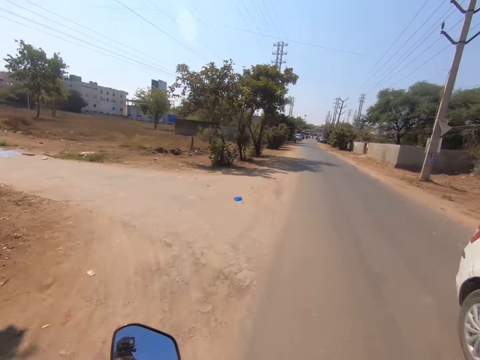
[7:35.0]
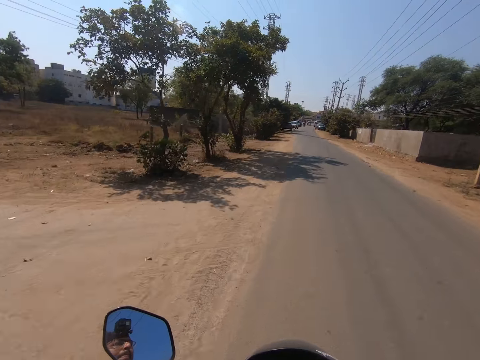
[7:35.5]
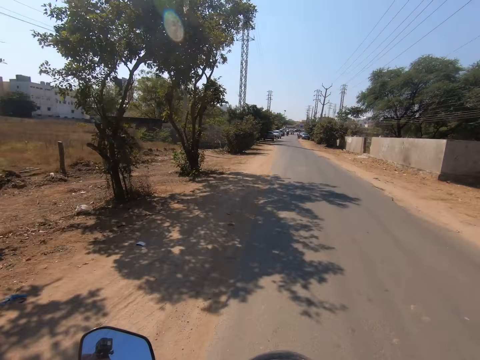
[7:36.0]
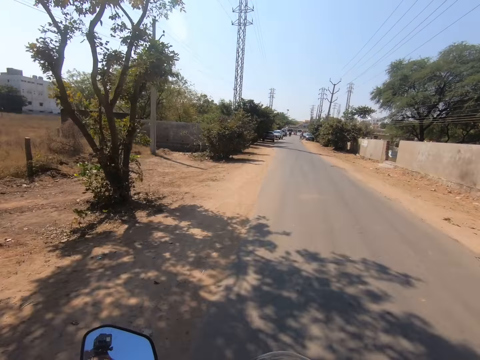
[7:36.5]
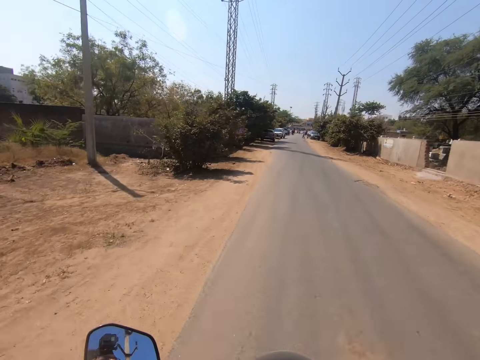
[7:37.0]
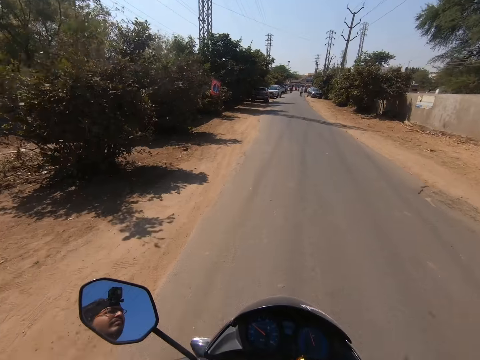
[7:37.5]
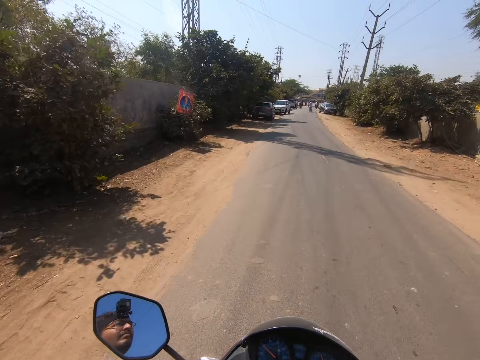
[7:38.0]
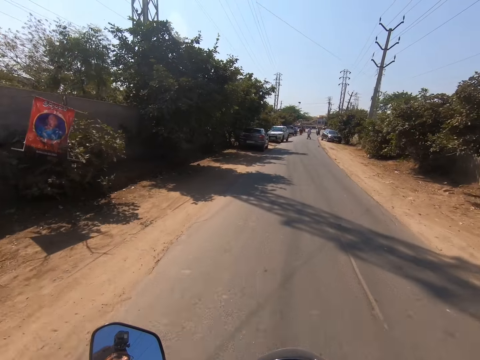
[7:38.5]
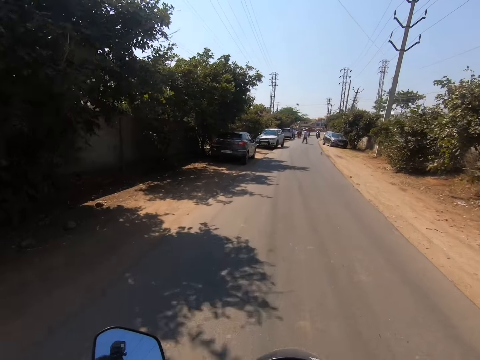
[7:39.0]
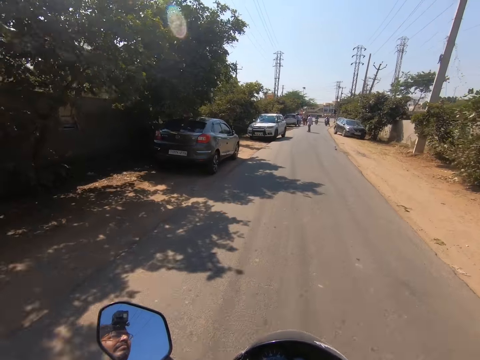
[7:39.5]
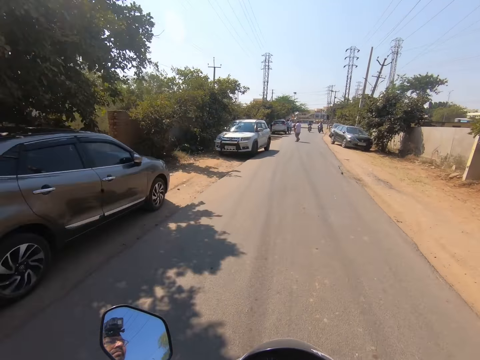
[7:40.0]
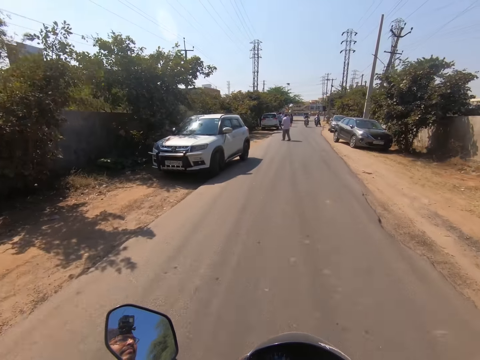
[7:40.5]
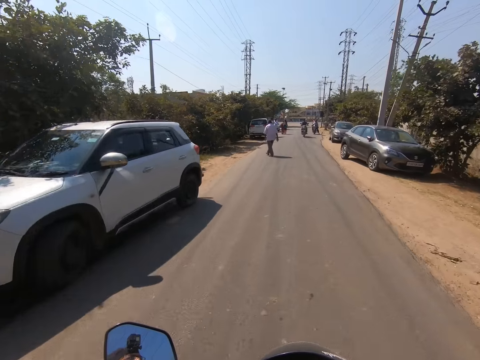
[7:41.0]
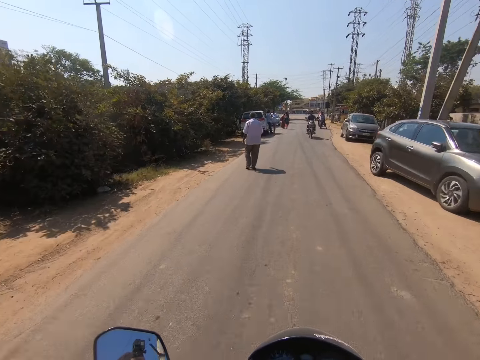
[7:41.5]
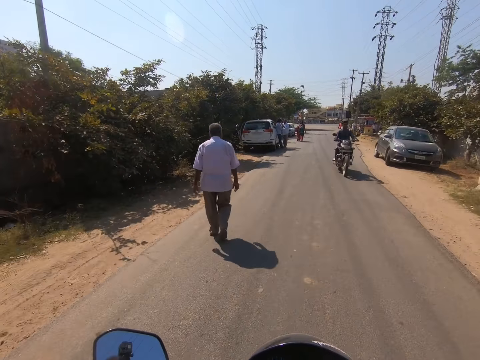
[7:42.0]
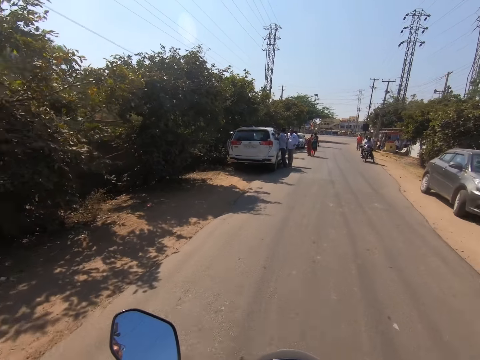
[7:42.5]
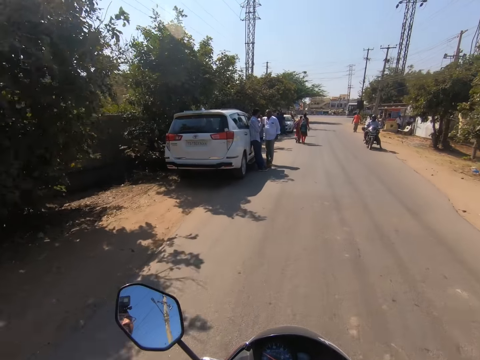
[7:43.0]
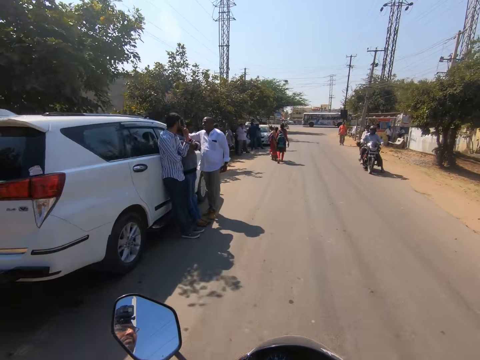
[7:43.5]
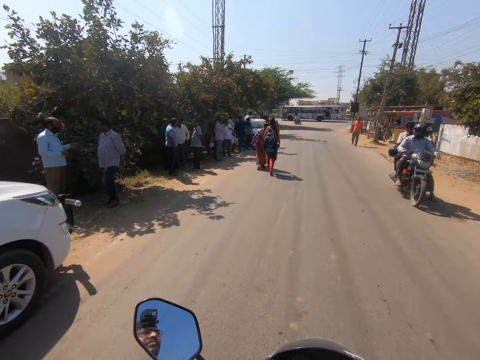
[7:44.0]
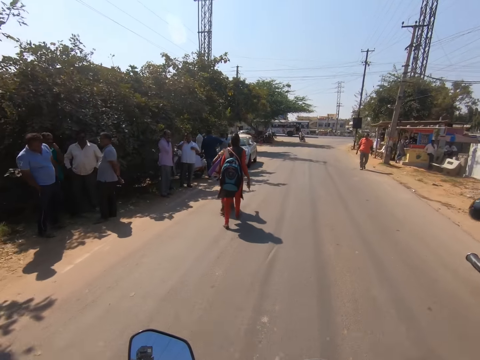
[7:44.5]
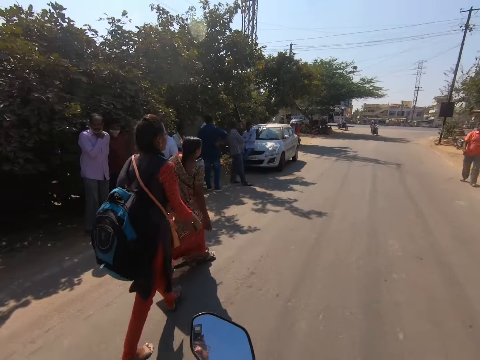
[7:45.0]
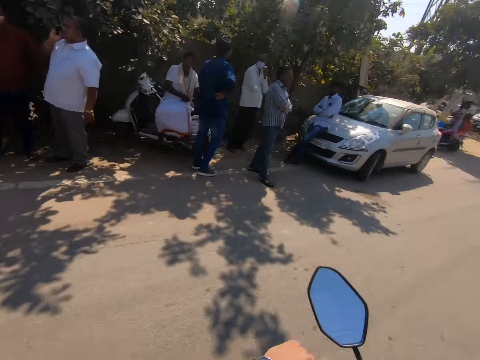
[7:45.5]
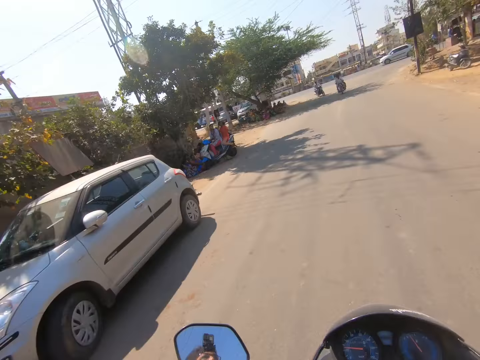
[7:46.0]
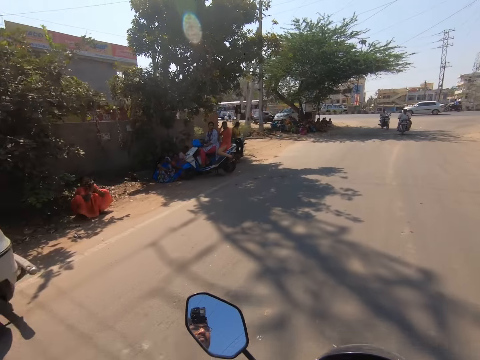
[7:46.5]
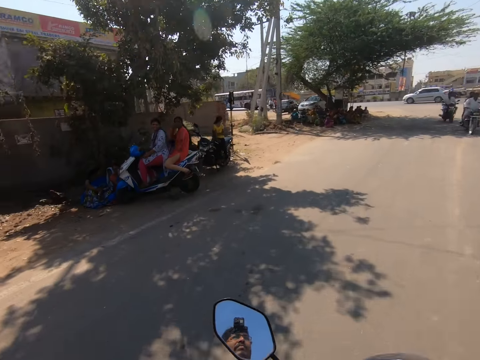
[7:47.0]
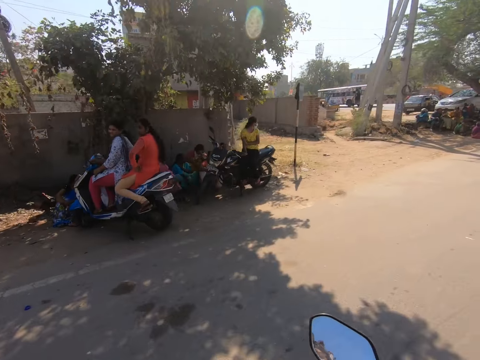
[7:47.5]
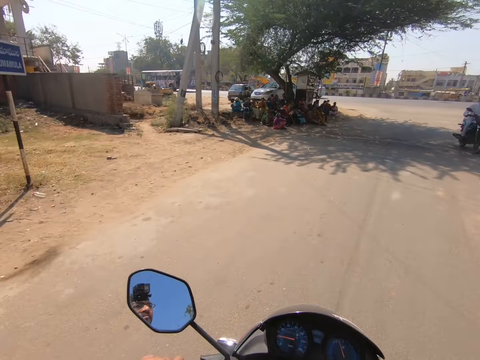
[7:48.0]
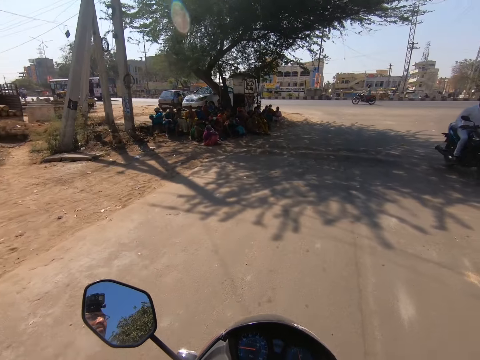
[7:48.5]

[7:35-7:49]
The camera wearer rides past a white car from the road. They ride past a grey car on the road. They ride past a white car, ride past a grey car, and pass the motorcycles on the road. They ride past a grey car, ride past a white car, and ride past a silver car.

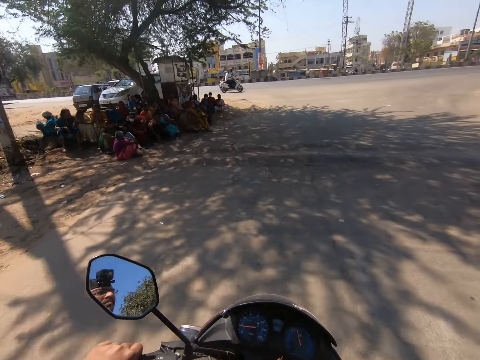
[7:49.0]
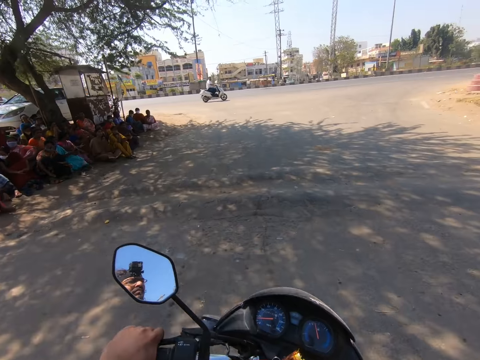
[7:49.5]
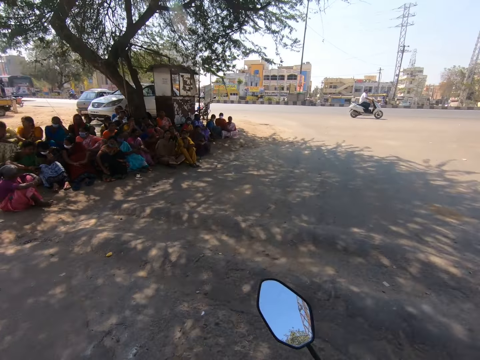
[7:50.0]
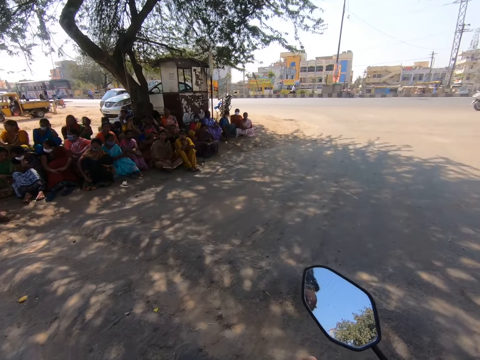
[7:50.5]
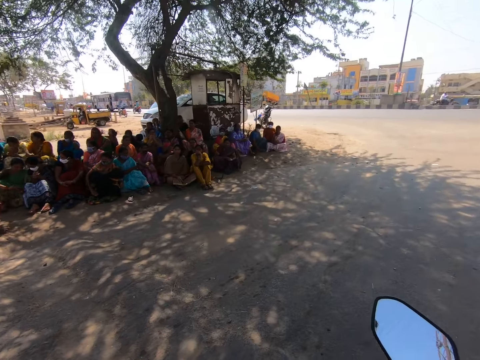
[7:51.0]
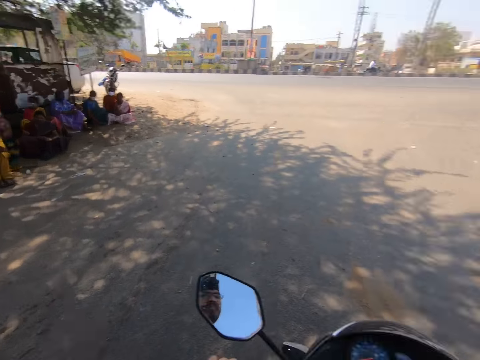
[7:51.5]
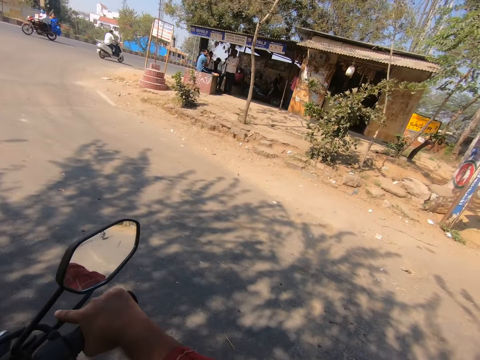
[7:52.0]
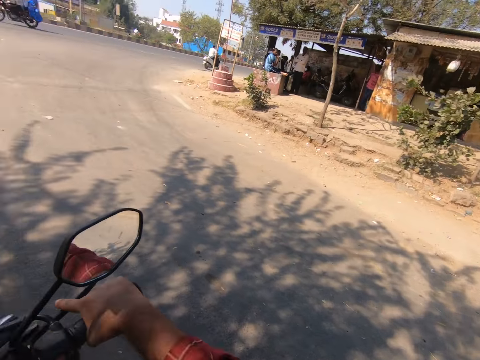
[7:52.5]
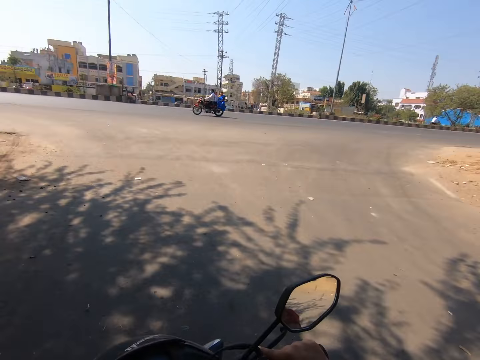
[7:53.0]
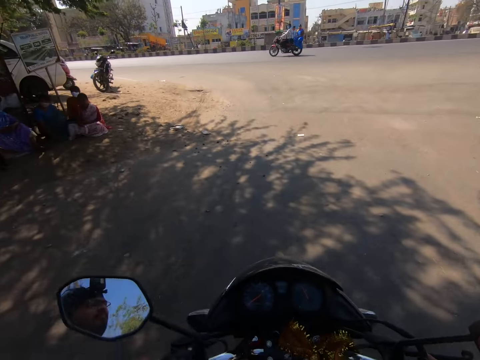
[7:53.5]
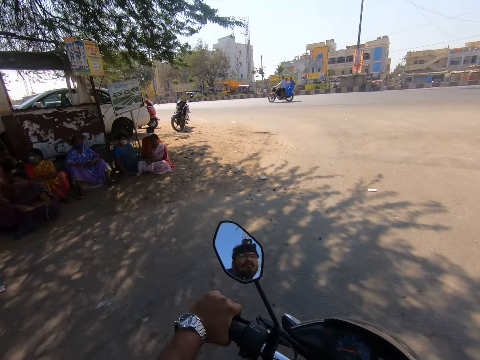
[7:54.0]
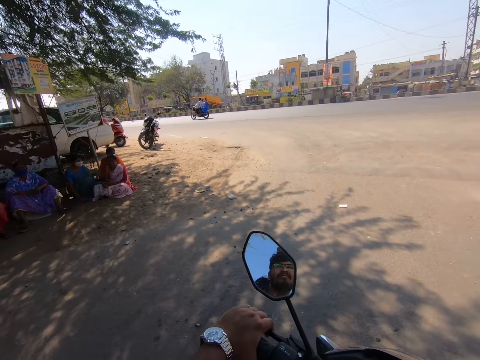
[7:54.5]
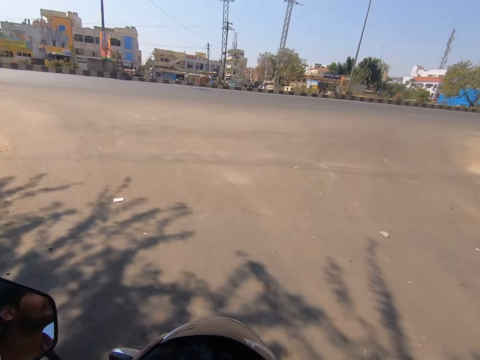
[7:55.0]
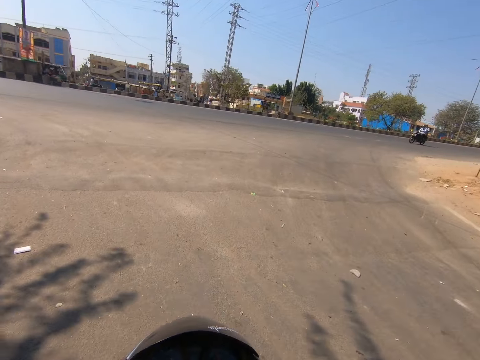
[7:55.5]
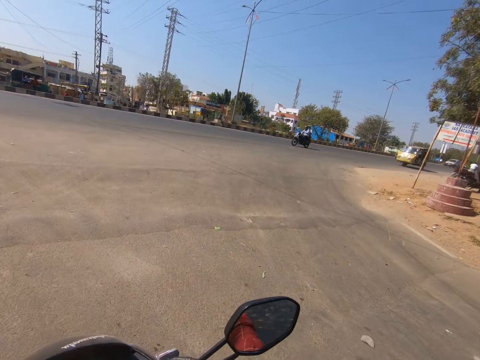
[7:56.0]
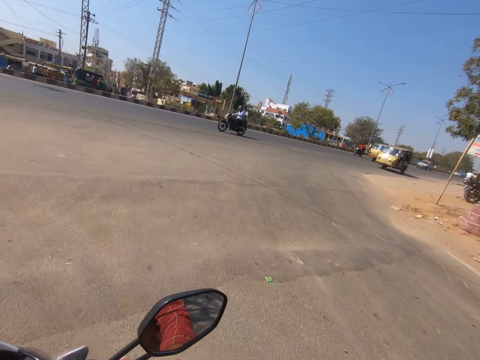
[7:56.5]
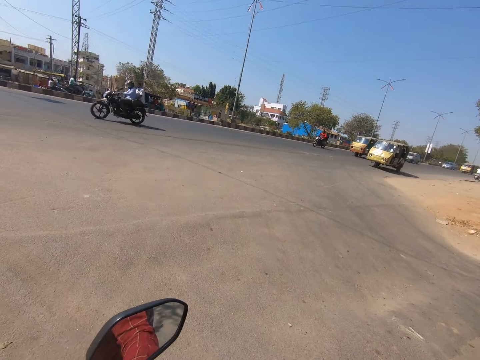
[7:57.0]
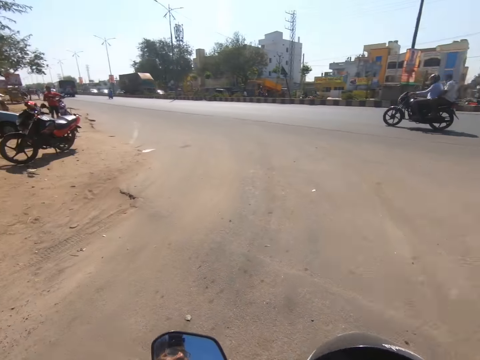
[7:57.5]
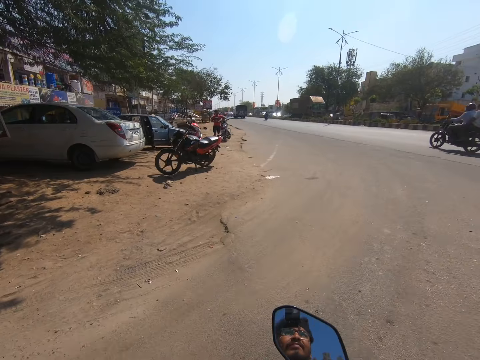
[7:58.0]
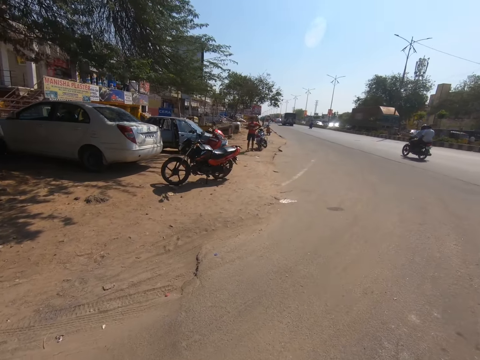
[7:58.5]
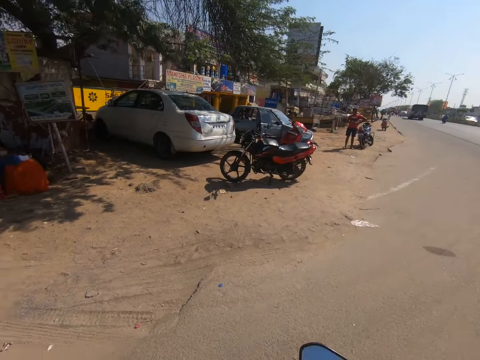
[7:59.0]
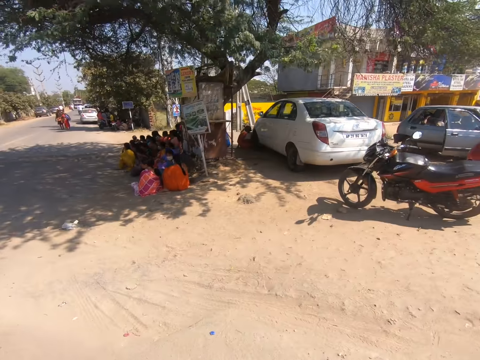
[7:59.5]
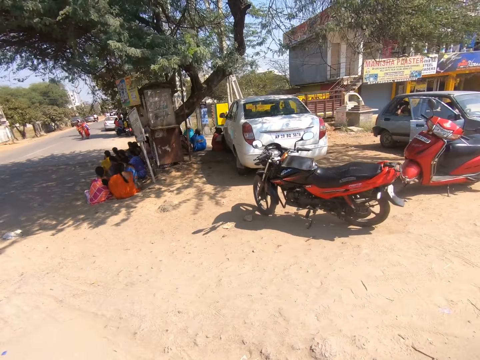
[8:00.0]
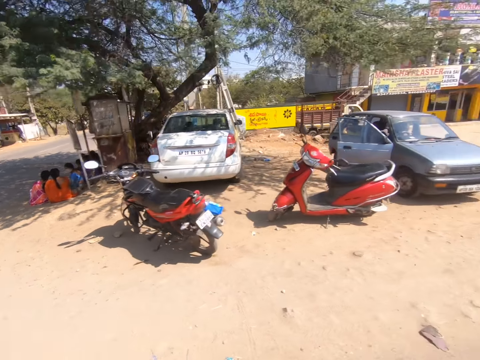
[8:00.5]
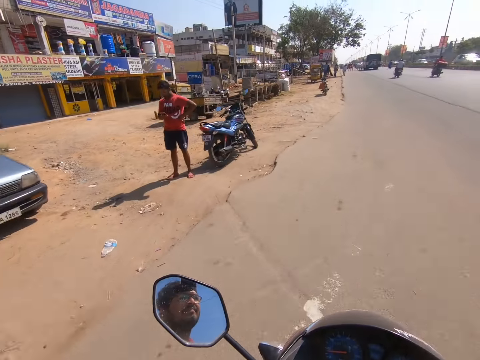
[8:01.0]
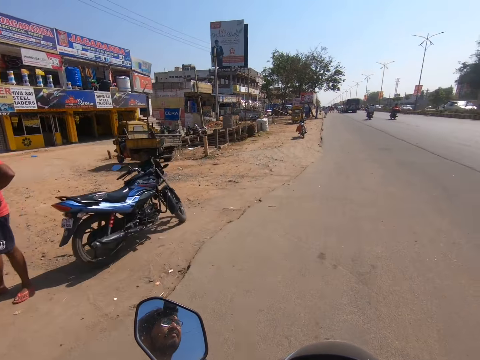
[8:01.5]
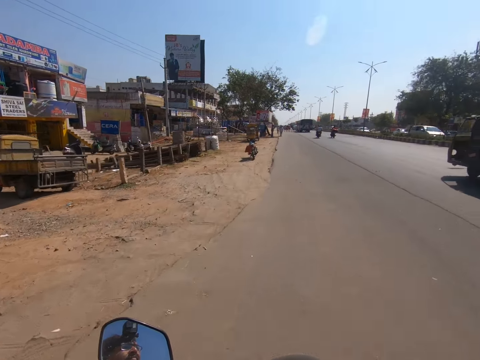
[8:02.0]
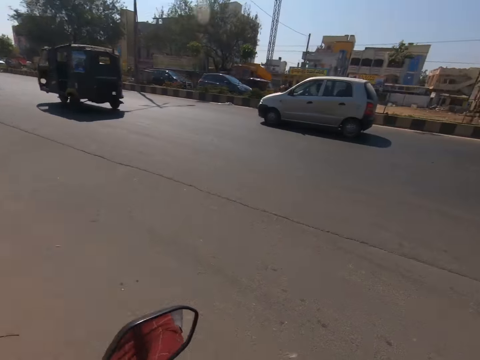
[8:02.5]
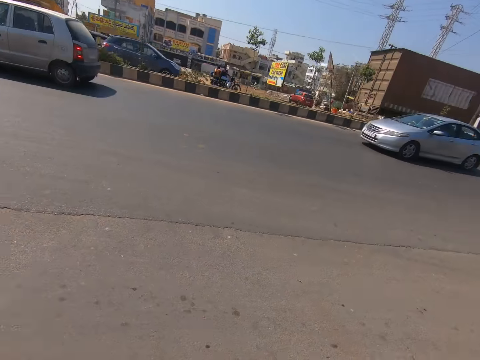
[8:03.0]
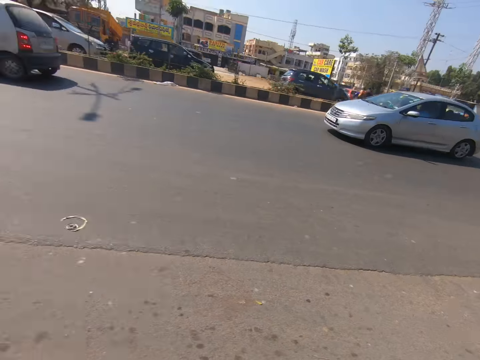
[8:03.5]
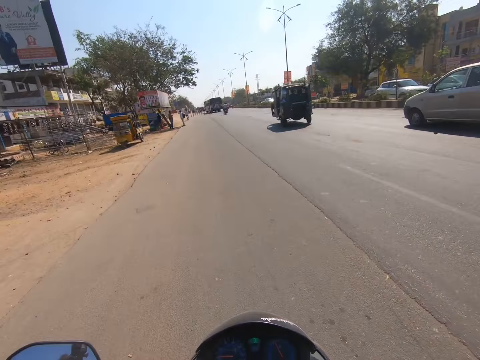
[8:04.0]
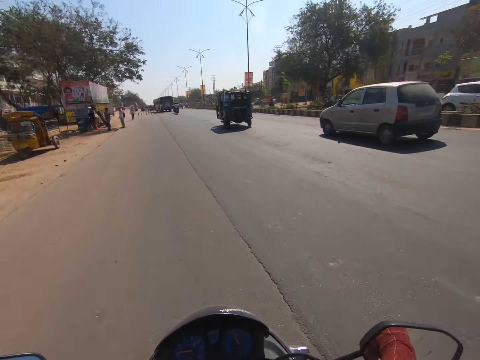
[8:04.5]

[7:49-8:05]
The camera wearer passes on the bounce. They turn right. They ride past a grey car and ride past a white car. They pass vehicles and a motorcycle on the road. An ash car drives past the camera wearer.
